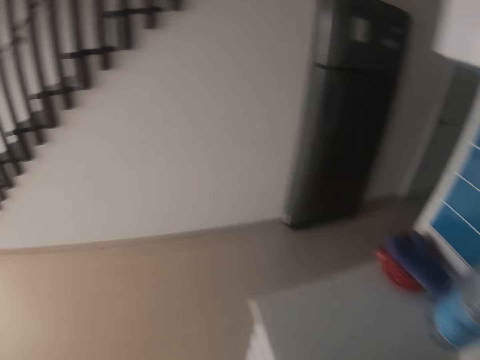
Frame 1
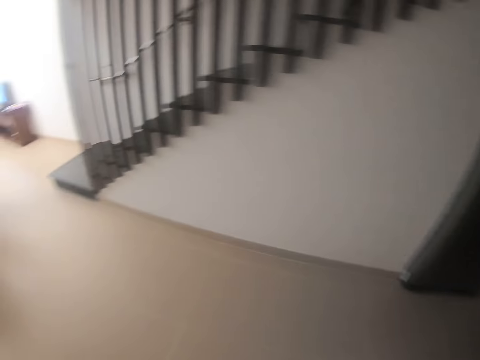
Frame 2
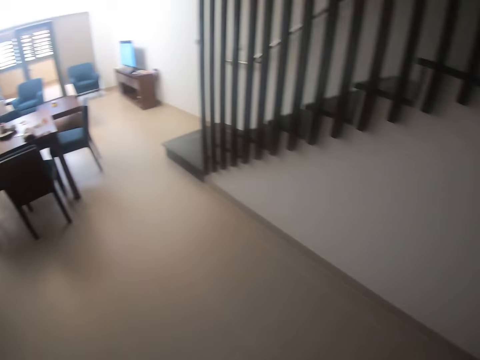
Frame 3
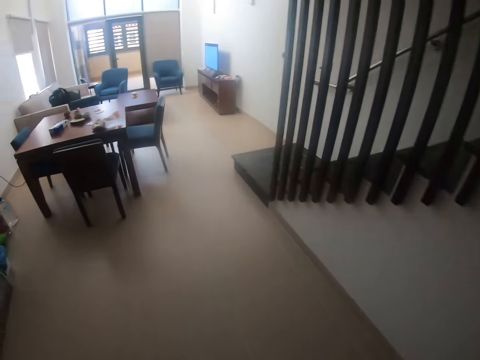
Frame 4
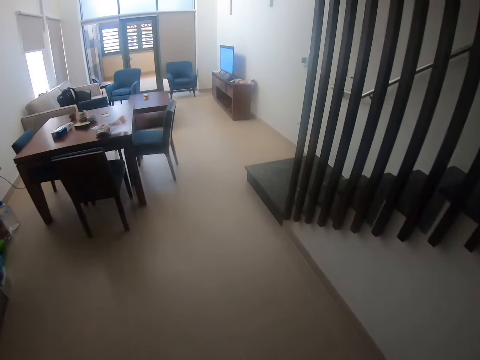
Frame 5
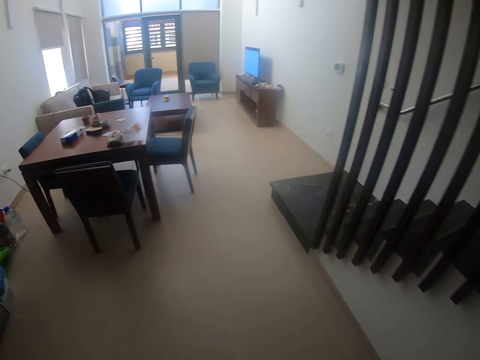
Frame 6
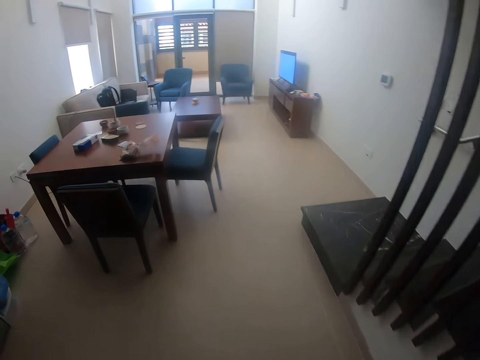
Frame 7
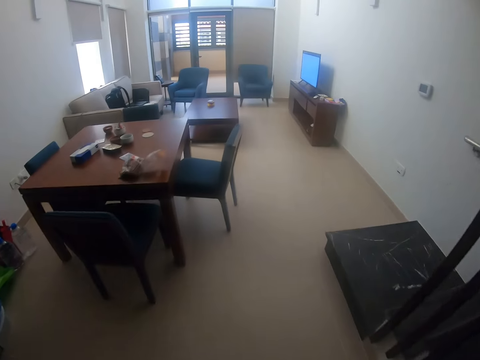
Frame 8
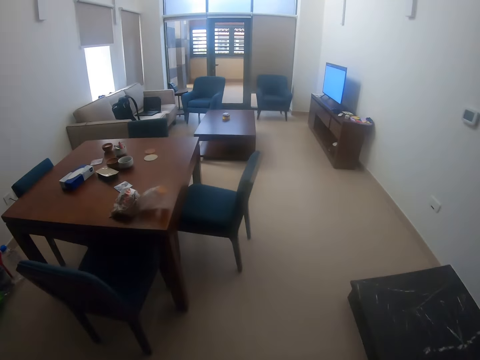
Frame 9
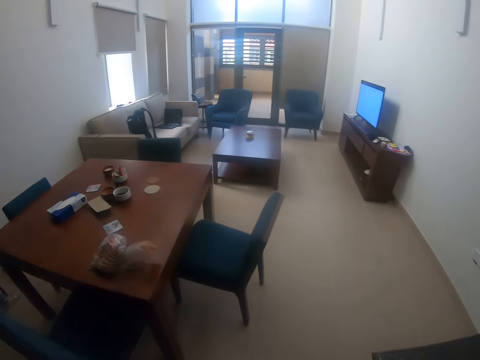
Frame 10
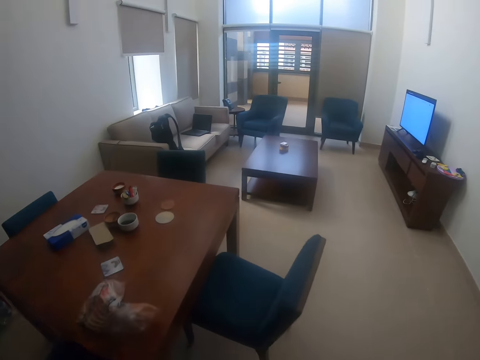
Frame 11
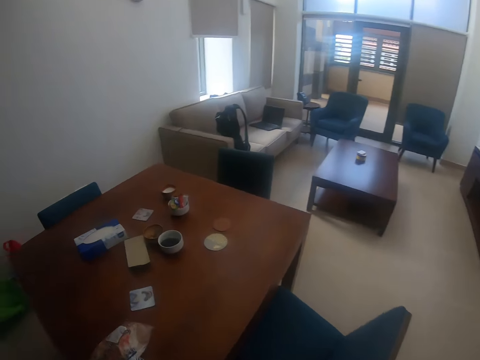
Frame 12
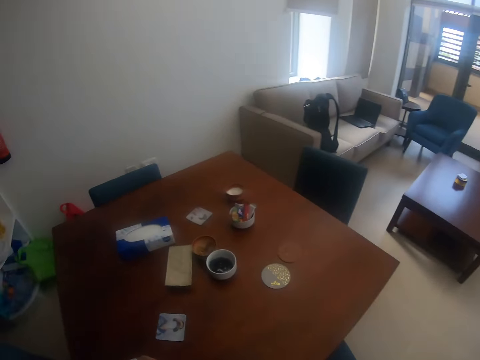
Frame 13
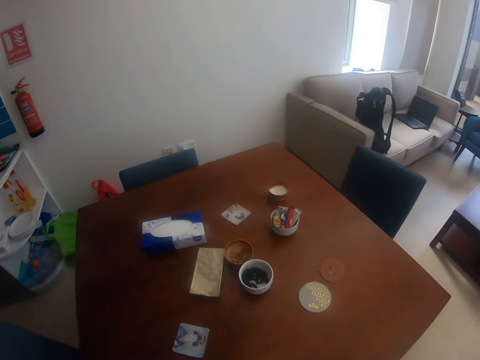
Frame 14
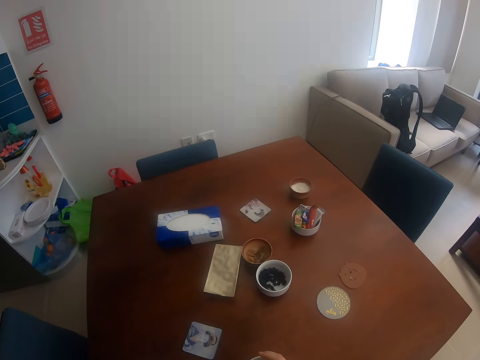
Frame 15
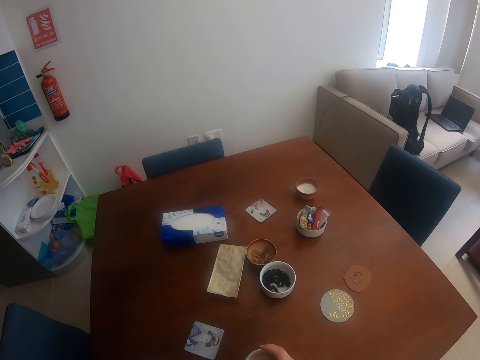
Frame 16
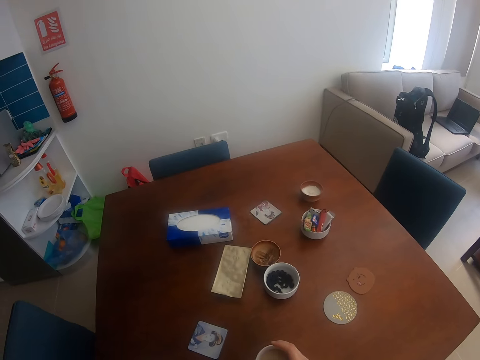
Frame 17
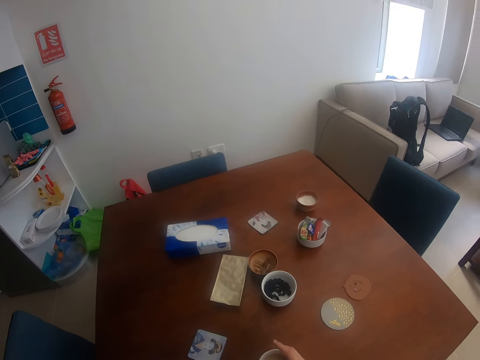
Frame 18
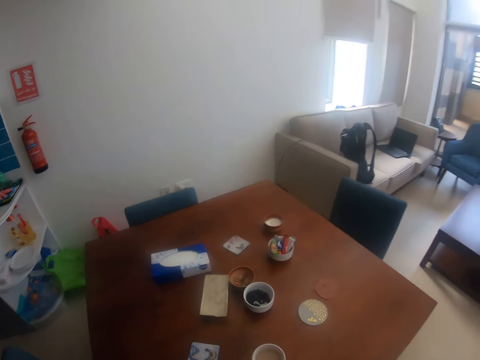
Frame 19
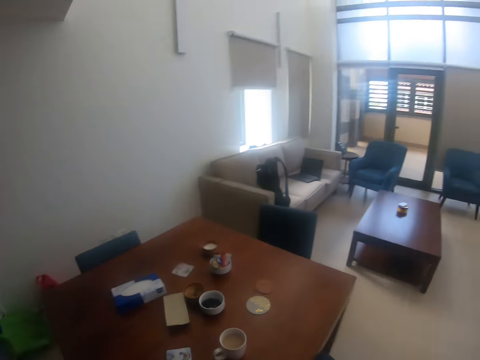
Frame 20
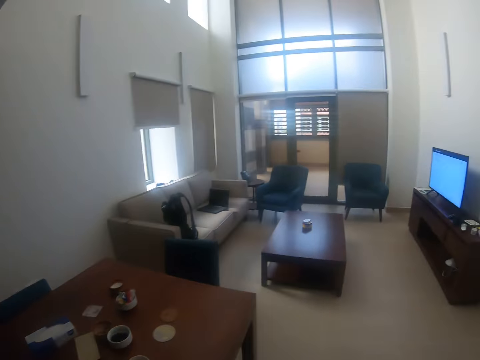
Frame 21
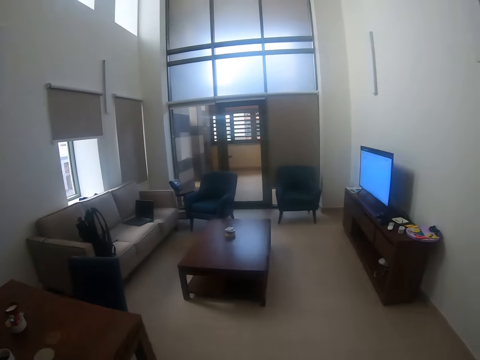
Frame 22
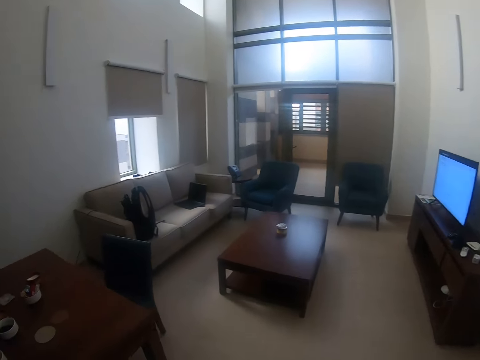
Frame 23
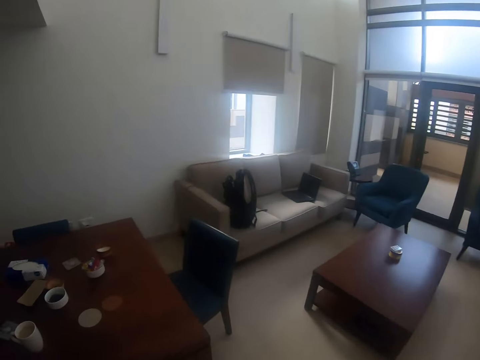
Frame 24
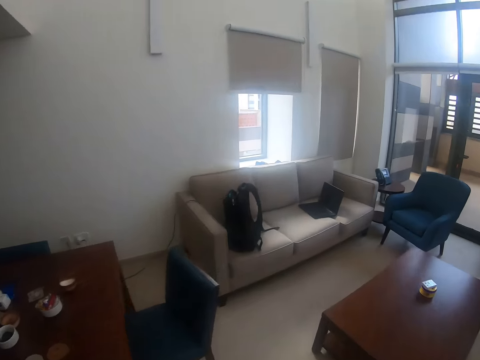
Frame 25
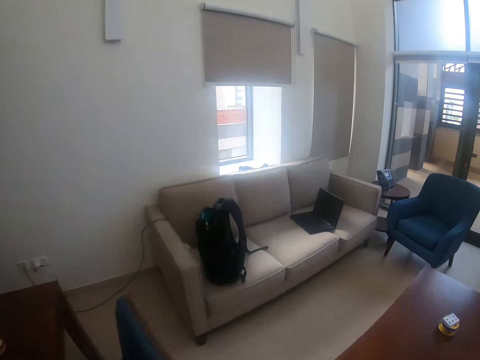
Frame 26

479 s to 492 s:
The camera wearer picks up the mug. They move toward the table. They put the cup on the table. They move toward the sofa.

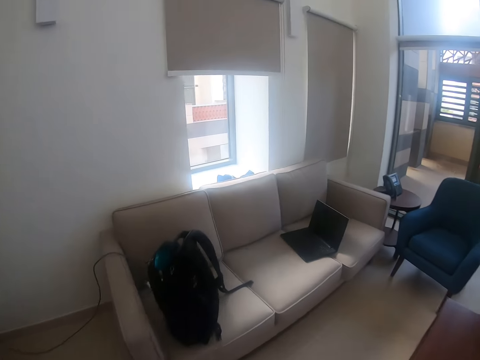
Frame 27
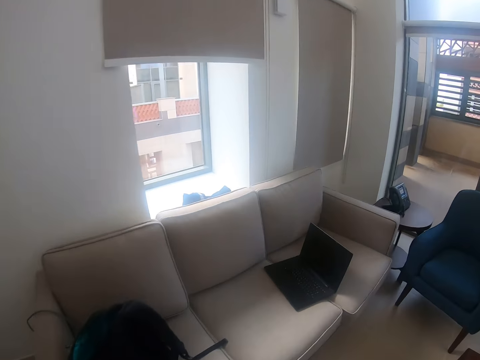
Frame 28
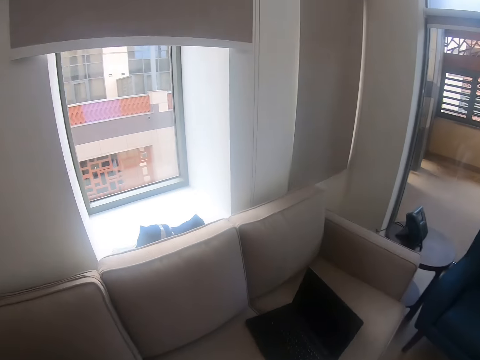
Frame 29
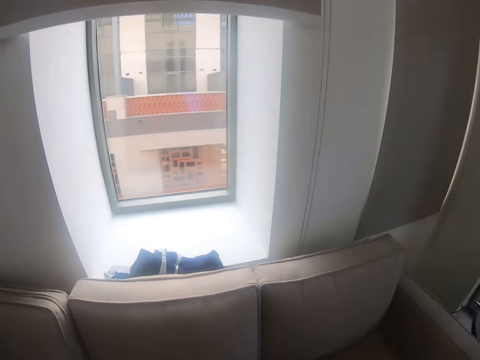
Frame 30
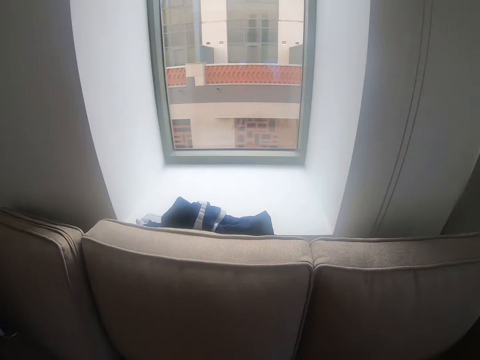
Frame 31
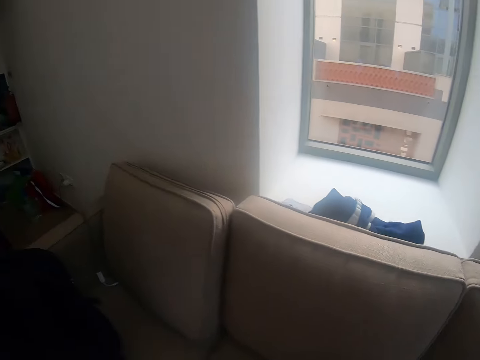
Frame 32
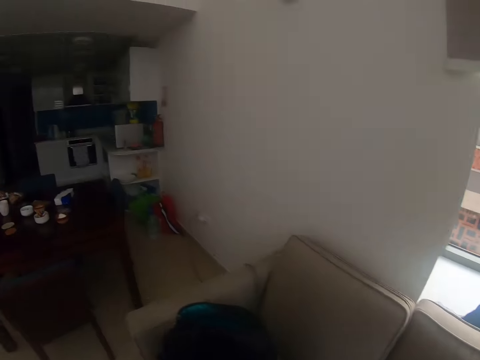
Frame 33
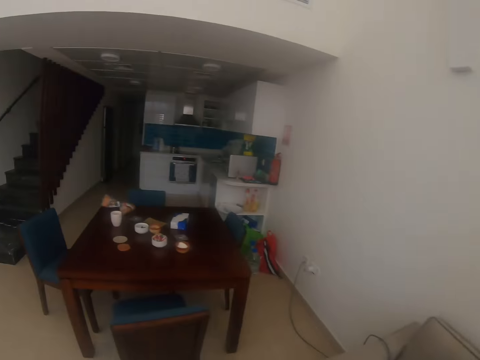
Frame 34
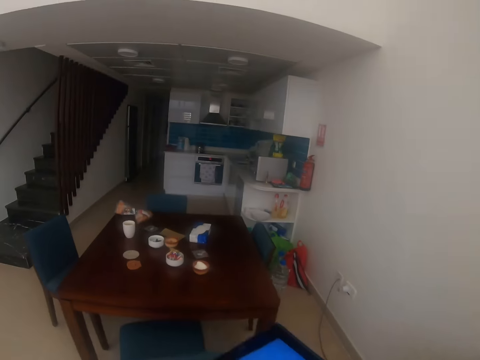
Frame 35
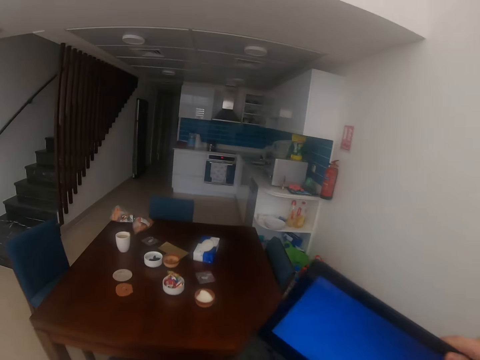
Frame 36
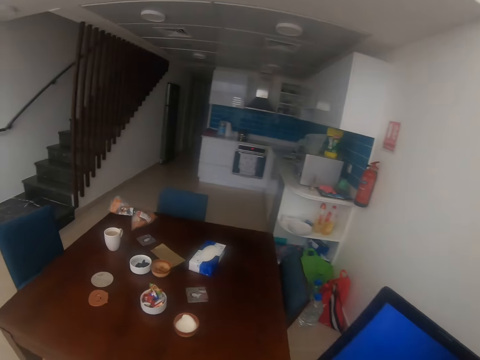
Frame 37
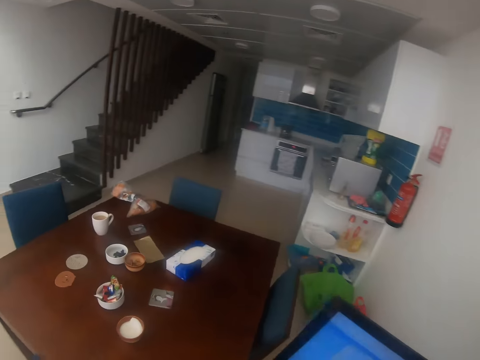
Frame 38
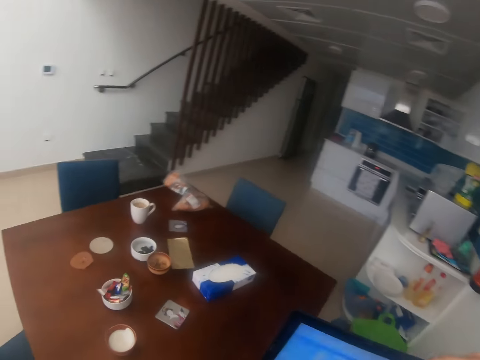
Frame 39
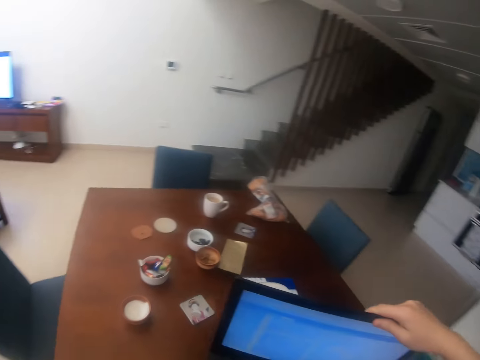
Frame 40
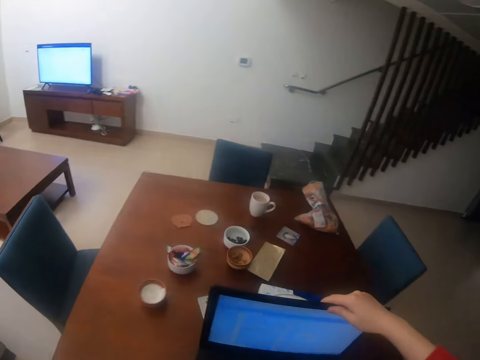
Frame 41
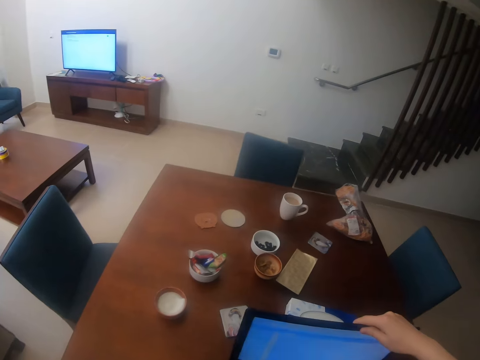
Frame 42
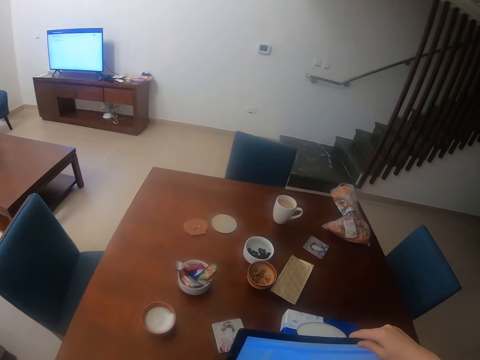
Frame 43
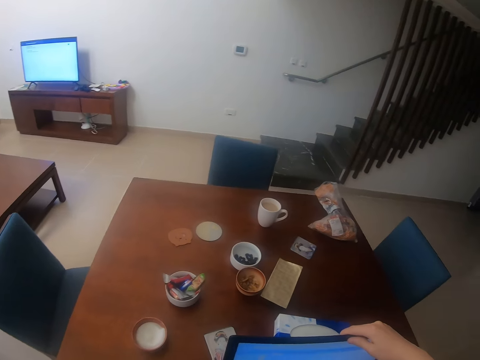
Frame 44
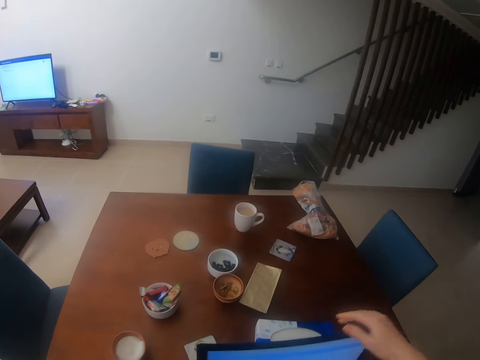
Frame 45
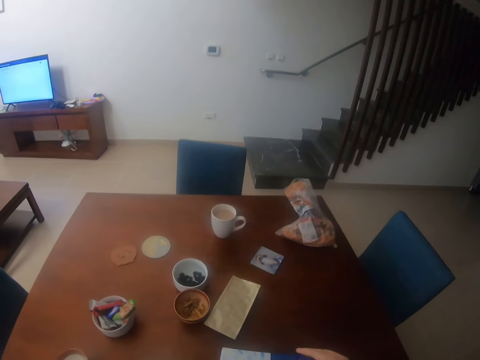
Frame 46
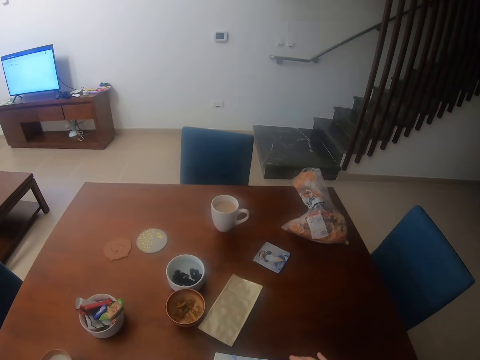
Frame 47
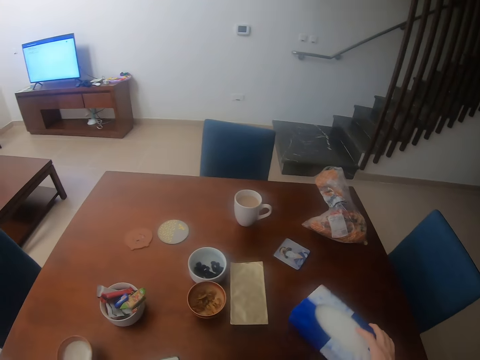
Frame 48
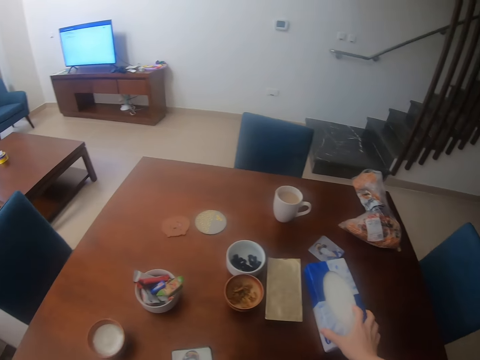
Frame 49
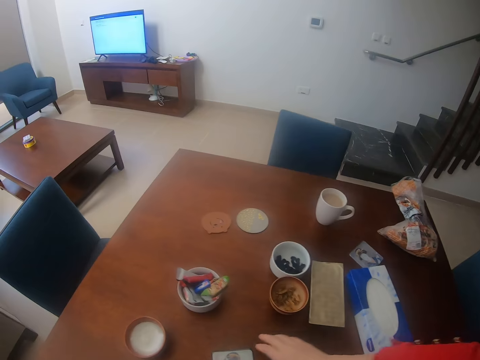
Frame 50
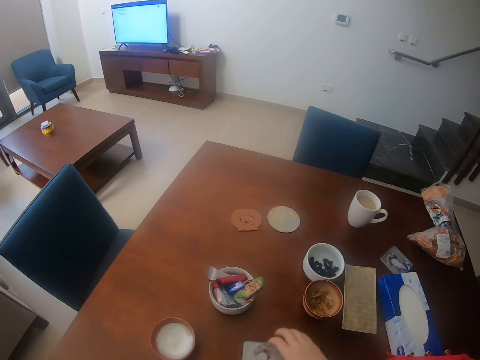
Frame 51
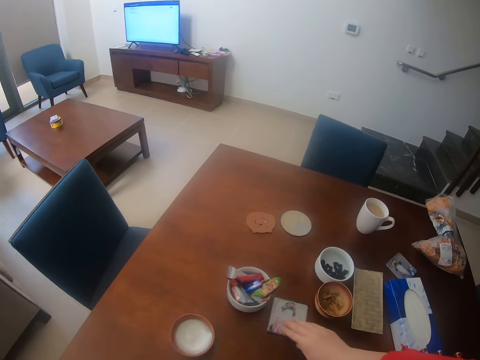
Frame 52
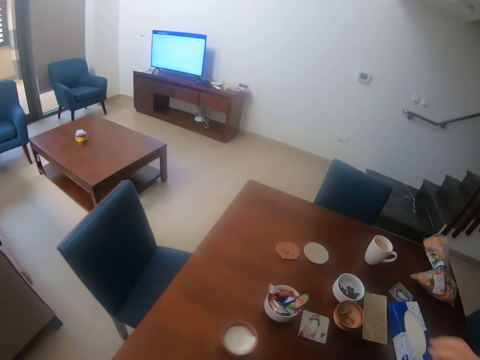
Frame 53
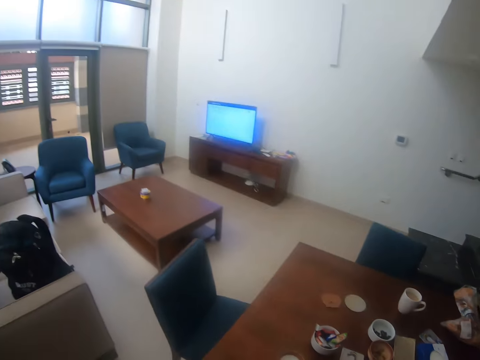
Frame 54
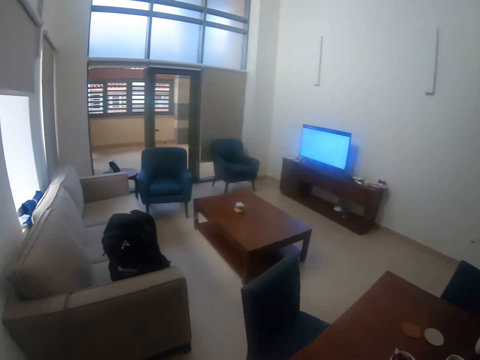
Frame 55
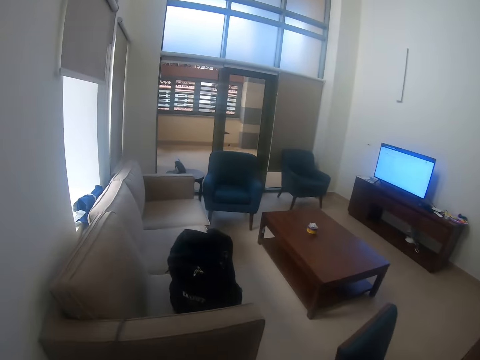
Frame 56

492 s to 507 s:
The camera wearer picks up the laptop on the sofa. They turn around. They walk around. They put the laptop on the table. They push the wipes away, clear the table and push the photo on the table away. They look around.
